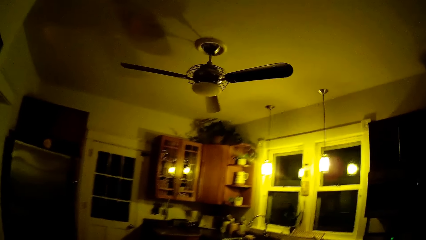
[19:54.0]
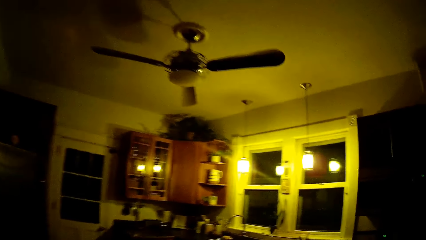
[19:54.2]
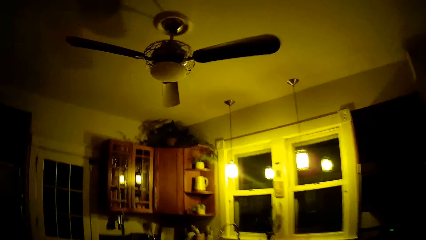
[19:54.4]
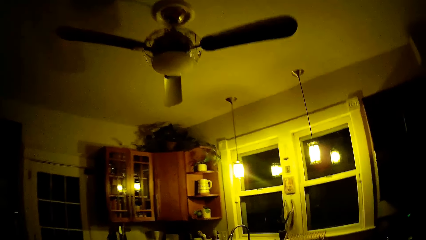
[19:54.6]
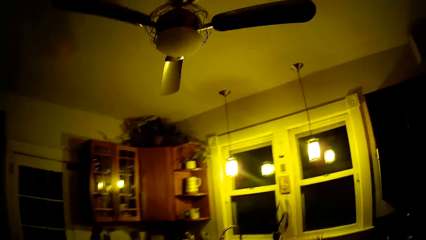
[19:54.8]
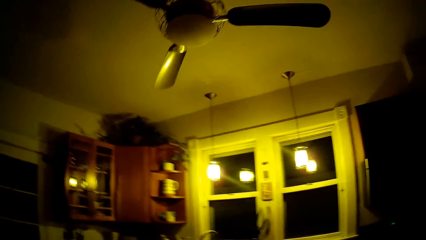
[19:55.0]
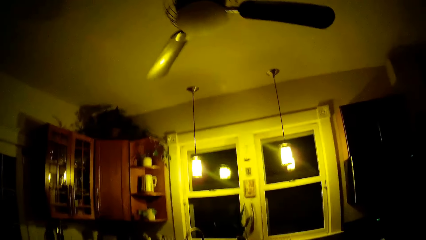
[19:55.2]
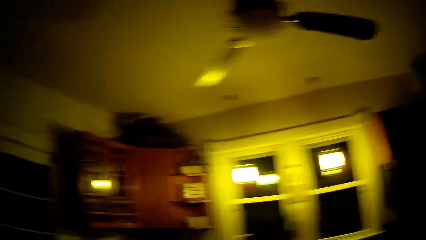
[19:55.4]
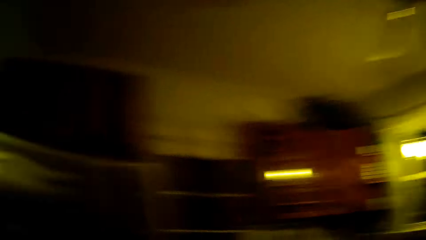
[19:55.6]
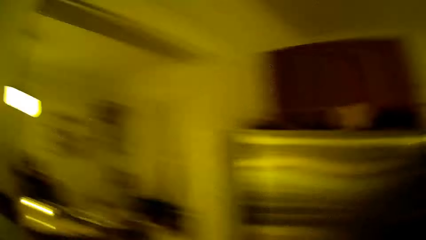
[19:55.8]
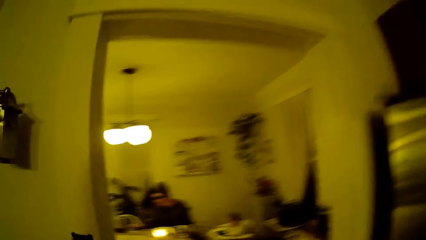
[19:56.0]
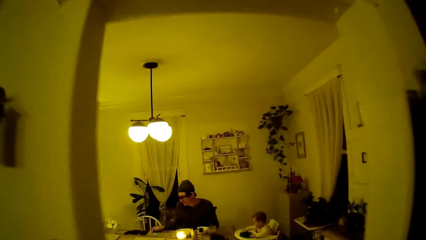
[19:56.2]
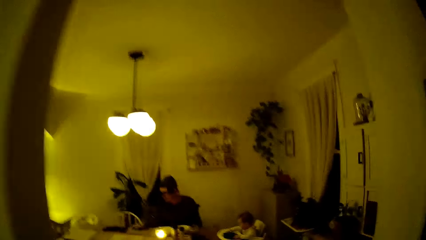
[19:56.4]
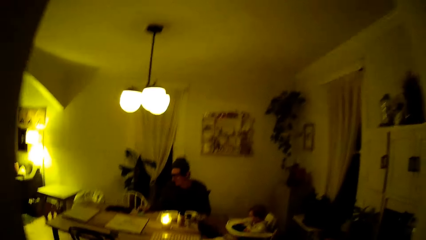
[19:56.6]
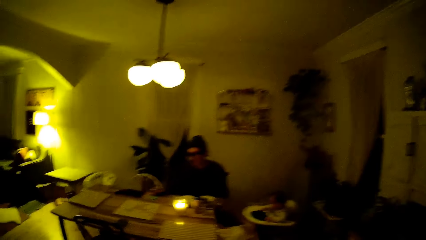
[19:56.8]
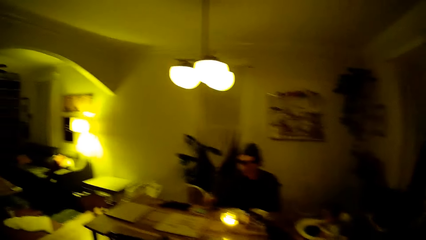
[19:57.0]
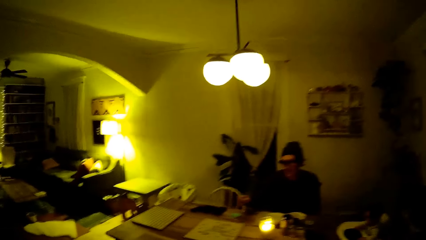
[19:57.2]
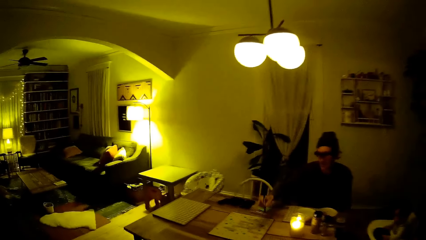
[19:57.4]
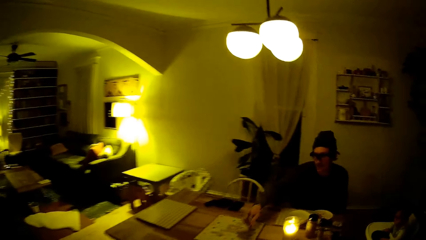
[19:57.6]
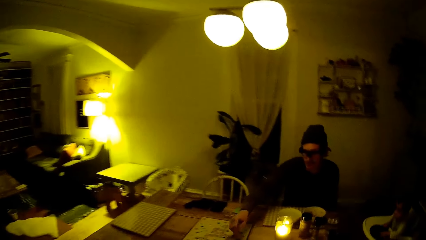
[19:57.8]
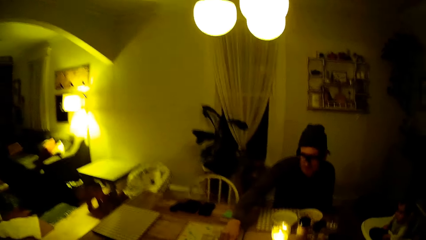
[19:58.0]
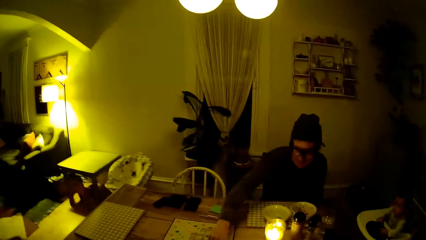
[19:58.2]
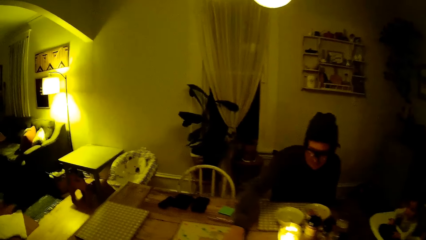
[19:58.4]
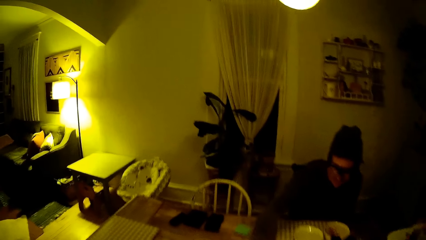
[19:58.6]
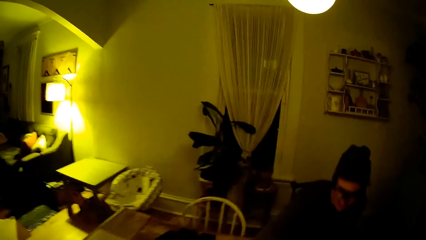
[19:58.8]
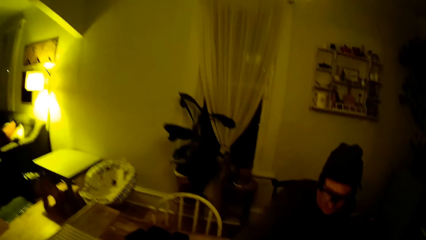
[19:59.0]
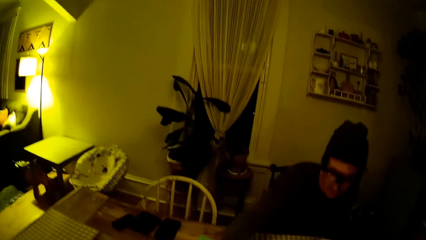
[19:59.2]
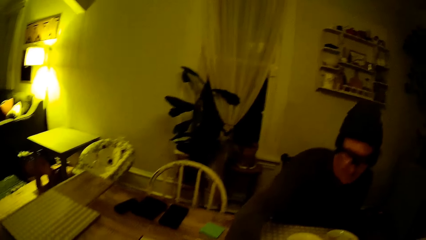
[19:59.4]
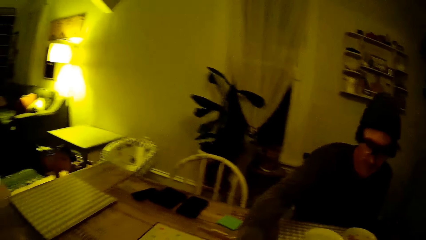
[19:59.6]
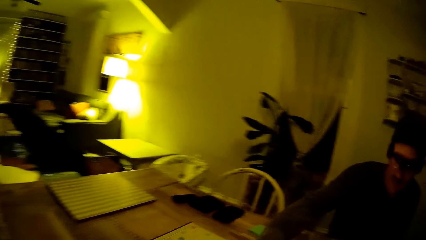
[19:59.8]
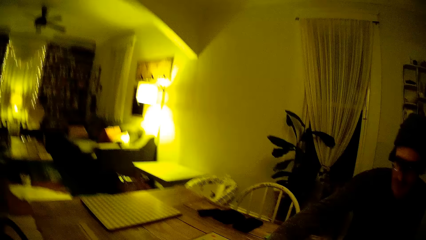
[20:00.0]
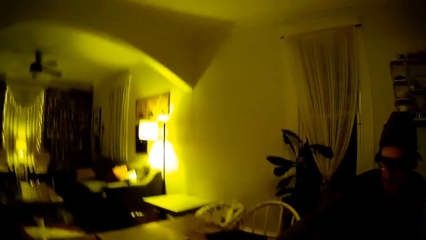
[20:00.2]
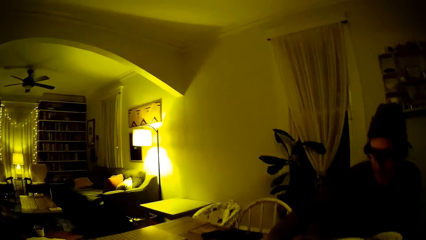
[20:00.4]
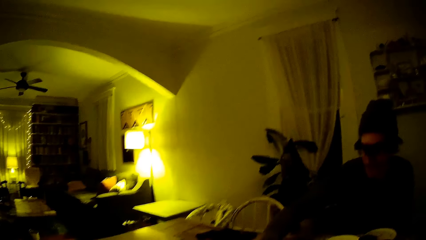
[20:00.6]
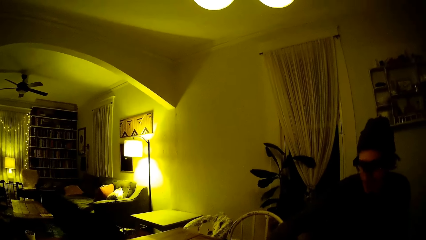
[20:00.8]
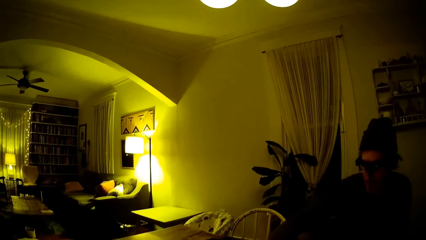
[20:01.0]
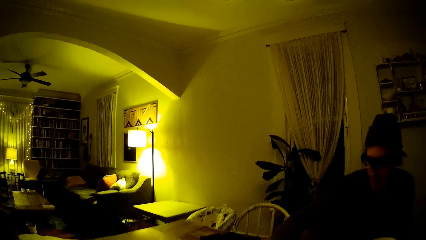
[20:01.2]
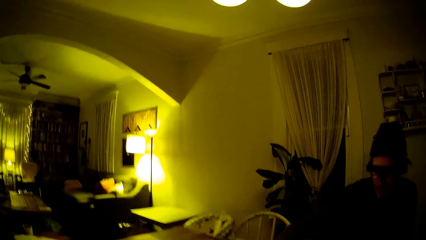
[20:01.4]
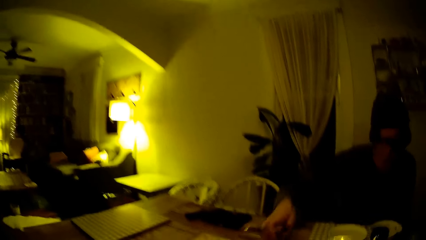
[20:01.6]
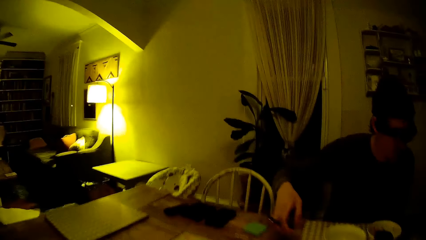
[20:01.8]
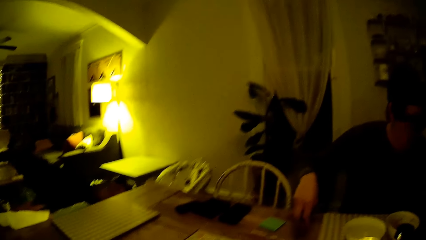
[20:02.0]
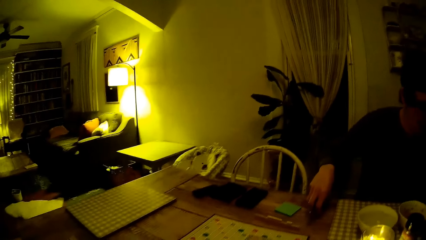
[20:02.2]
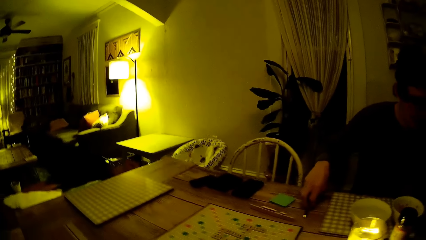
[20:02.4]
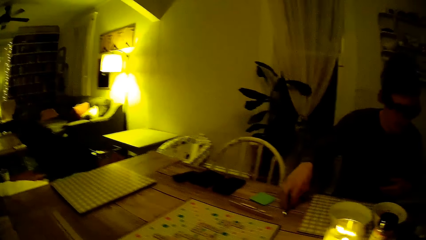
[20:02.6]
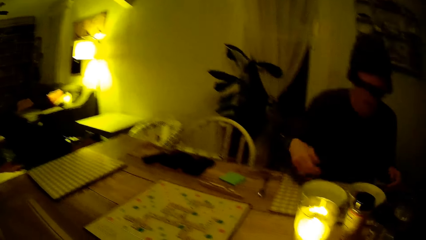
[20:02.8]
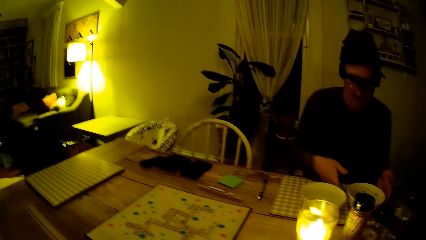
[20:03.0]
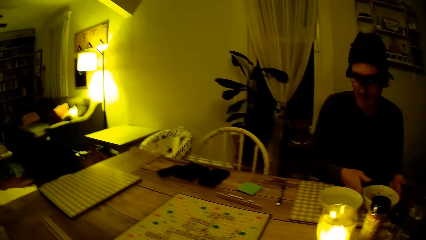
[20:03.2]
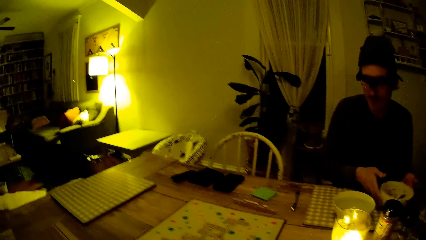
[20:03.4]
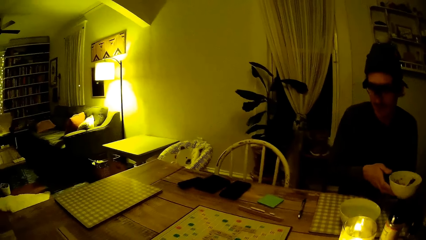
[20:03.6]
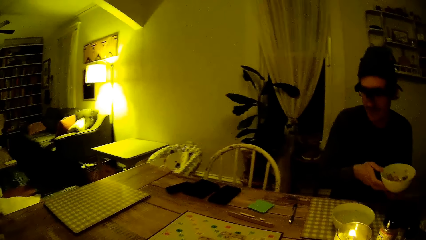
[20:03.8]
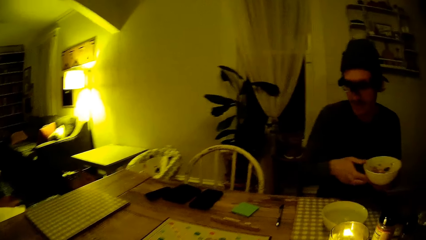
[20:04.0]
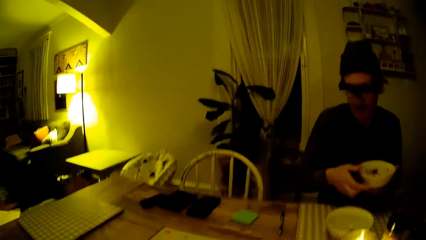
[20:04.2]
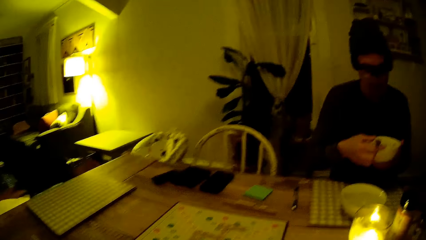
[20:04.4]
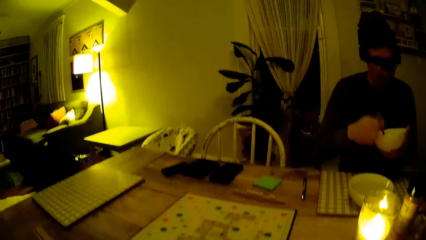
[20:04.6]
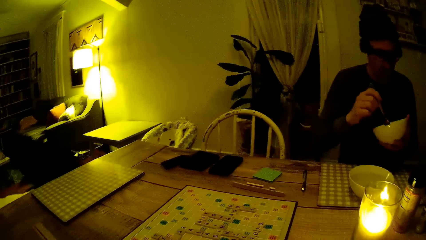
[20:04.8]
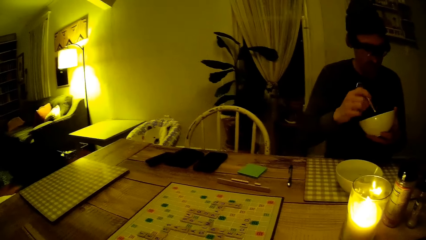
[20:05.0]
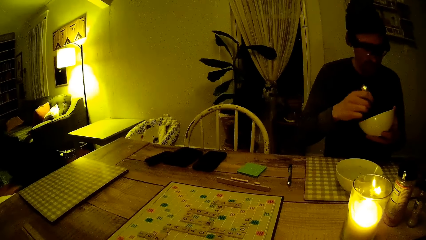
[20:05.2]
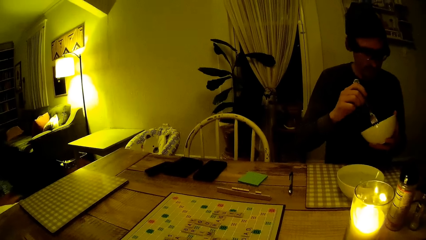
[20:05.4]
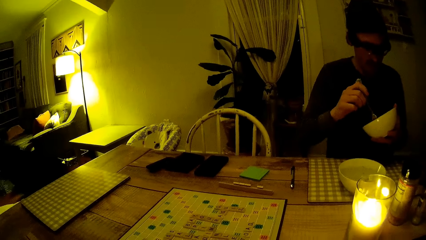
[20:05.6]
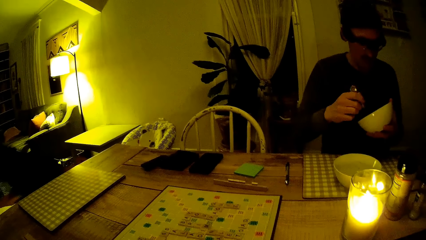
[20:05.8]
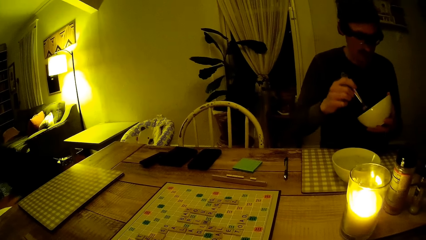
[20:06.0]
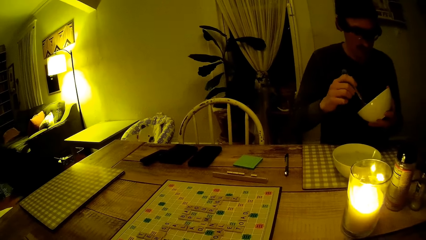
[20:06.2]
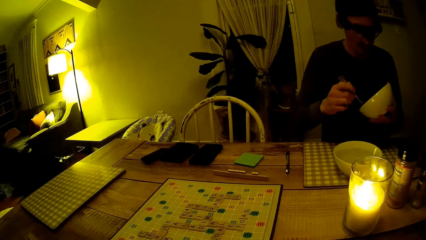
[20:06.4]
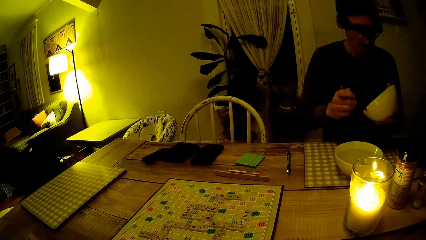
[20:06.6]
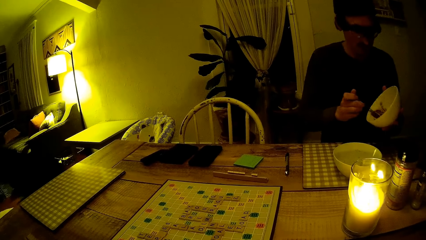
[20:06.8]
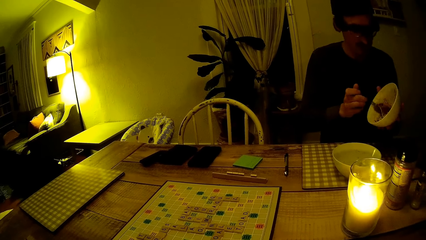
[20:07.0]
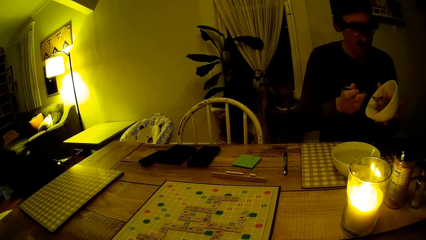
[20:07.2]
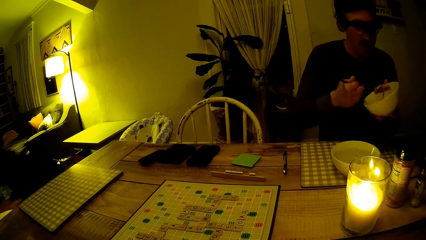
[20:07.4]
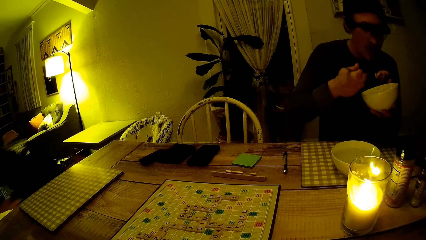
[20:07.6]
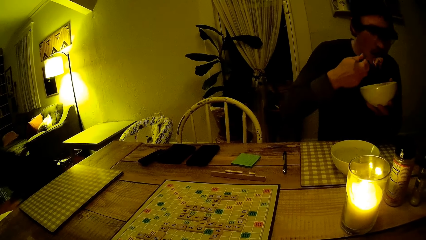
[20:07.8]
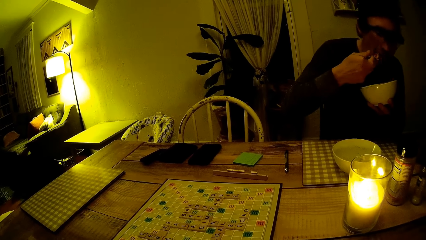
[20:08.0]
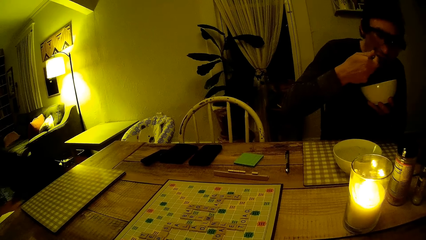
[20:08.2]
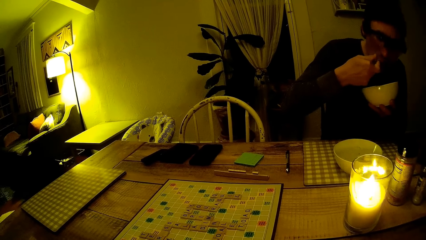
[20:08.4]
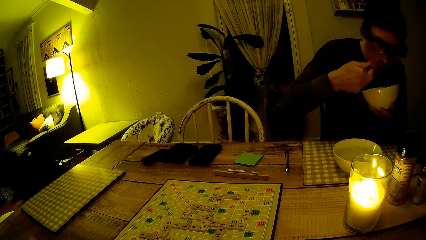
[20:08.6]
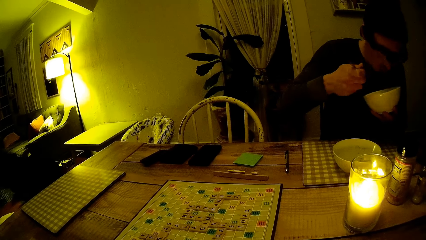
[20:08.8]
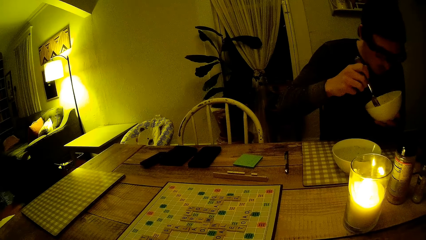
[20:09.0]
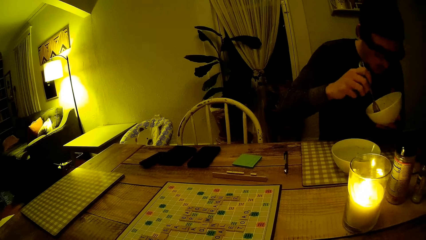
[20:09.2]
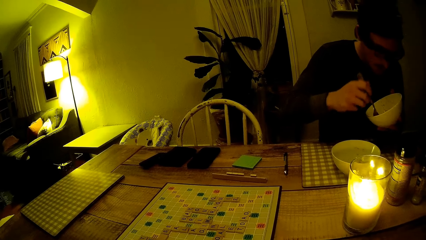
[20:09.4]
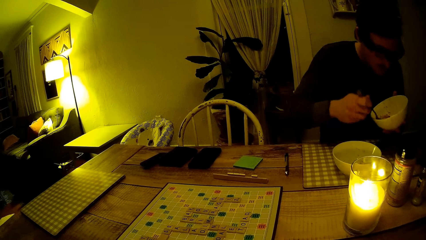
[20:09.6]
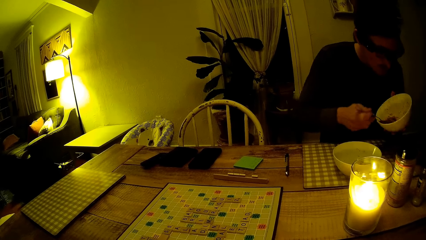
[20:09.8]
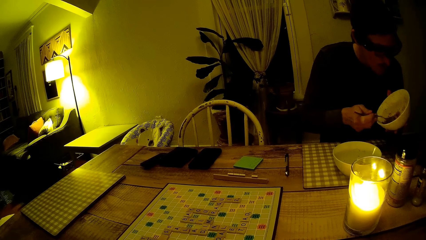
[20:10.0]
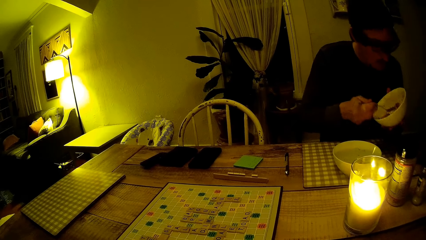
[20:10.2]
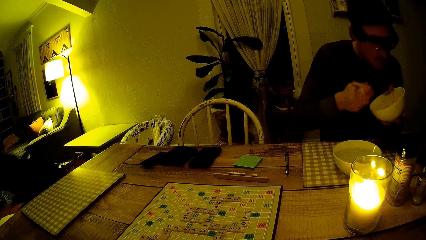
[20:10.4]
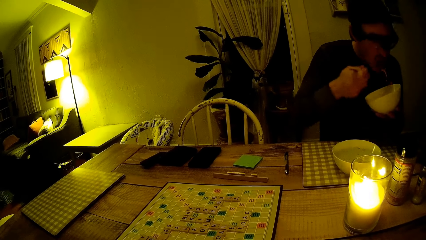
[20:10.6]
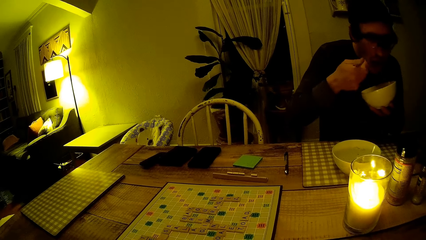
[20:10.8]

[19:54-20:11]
The camera wearer walks into the dining area. They interact with the man. The man drops a pen on the dining table. He picks up a plate on the dining table with both hands. He eats vegetables from the plate with a fork.
